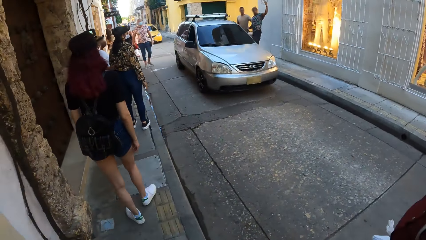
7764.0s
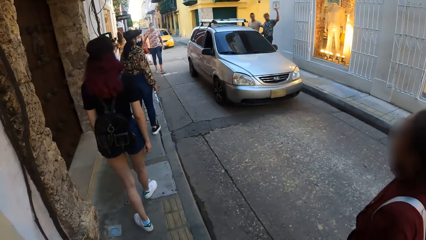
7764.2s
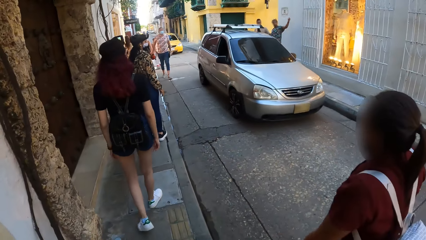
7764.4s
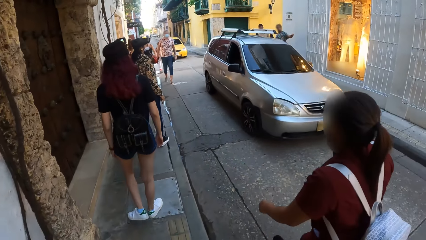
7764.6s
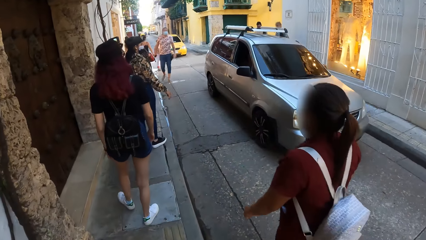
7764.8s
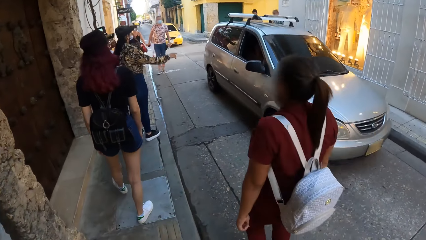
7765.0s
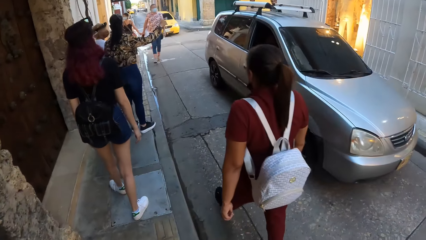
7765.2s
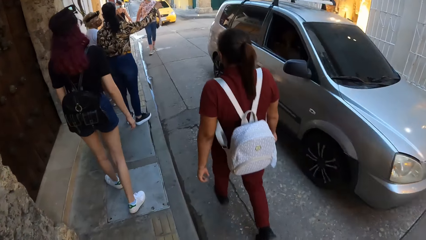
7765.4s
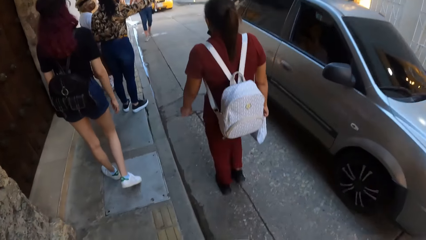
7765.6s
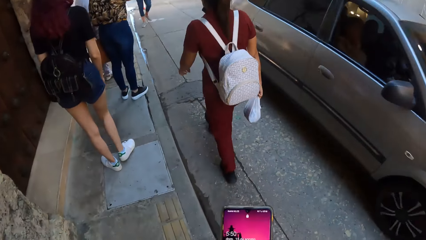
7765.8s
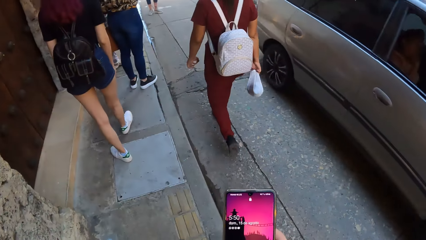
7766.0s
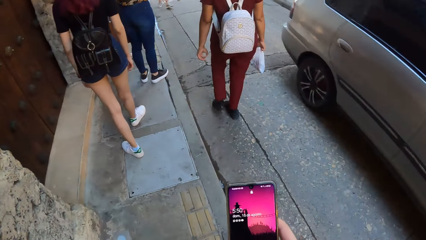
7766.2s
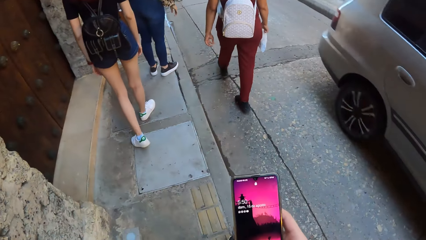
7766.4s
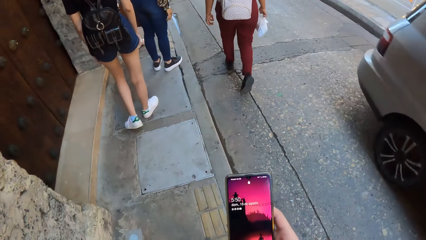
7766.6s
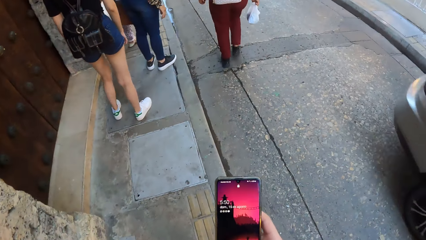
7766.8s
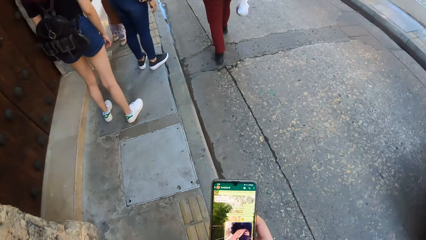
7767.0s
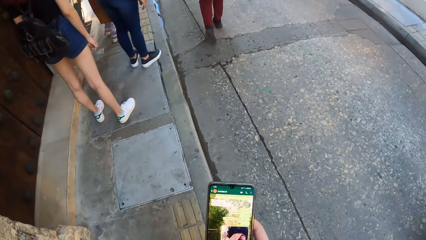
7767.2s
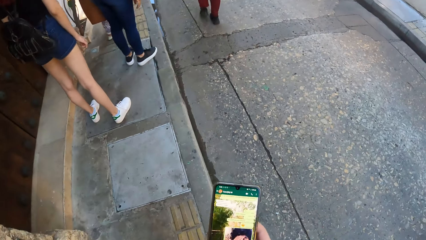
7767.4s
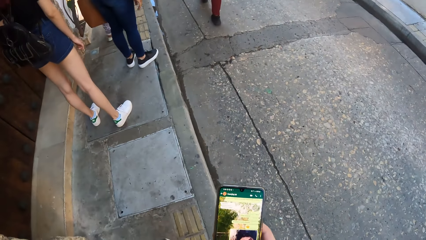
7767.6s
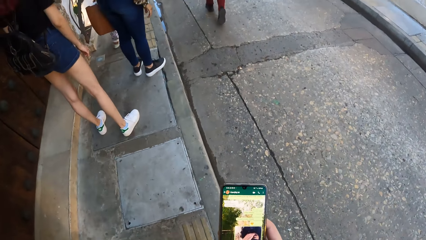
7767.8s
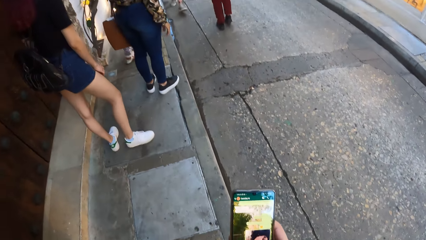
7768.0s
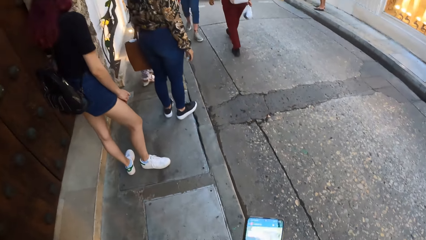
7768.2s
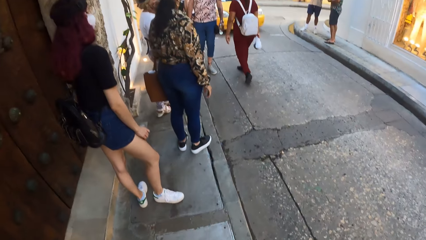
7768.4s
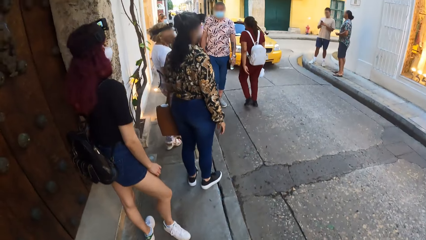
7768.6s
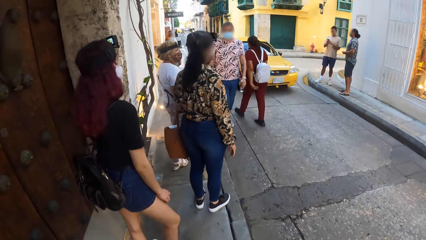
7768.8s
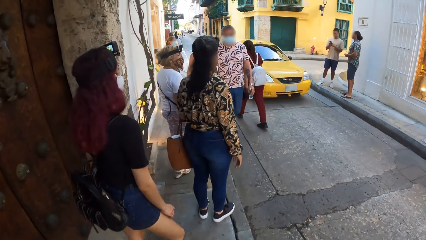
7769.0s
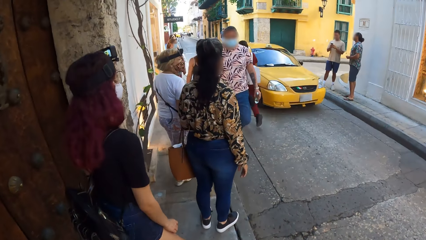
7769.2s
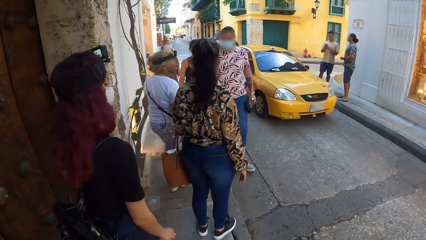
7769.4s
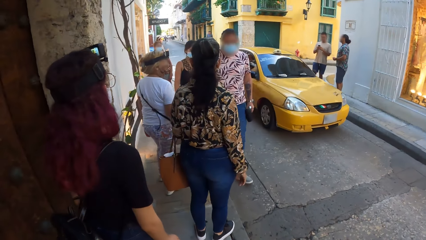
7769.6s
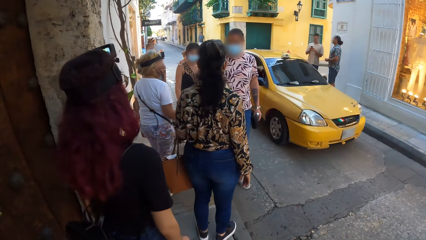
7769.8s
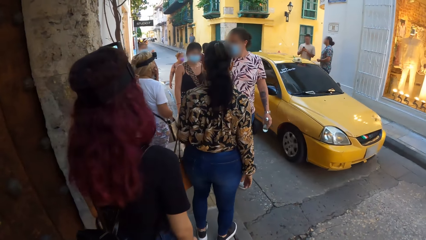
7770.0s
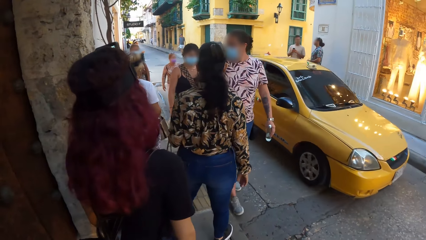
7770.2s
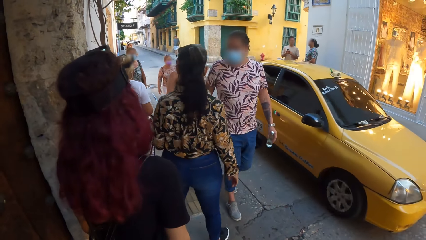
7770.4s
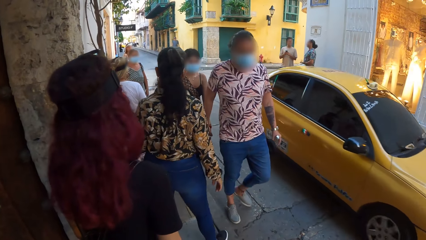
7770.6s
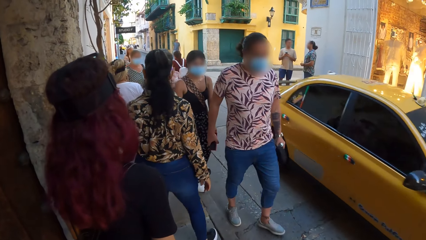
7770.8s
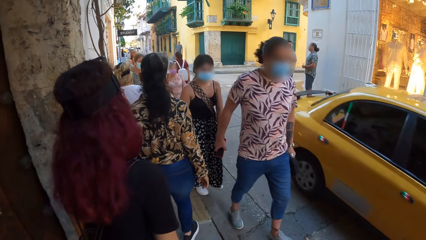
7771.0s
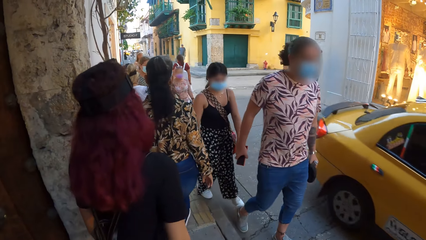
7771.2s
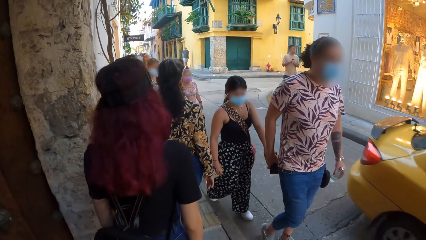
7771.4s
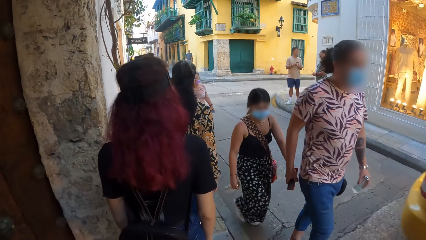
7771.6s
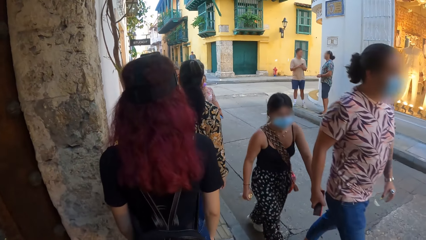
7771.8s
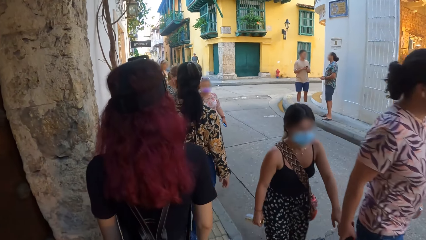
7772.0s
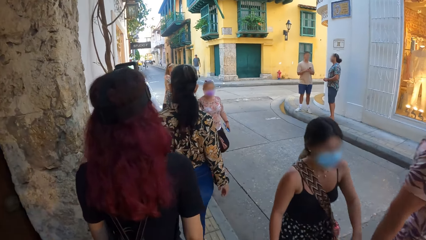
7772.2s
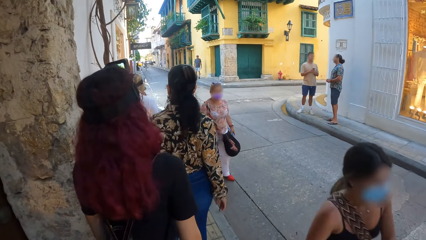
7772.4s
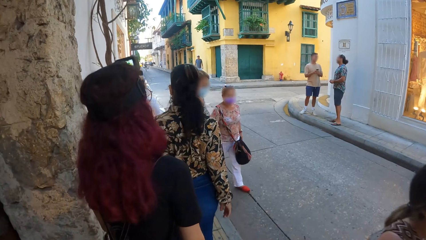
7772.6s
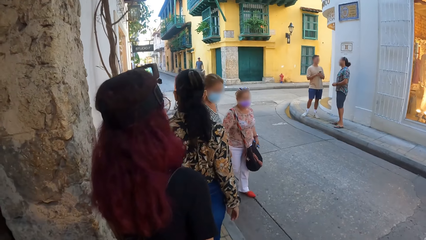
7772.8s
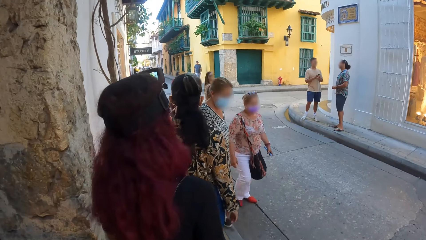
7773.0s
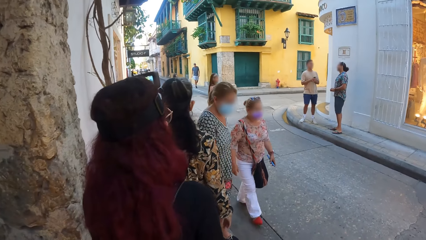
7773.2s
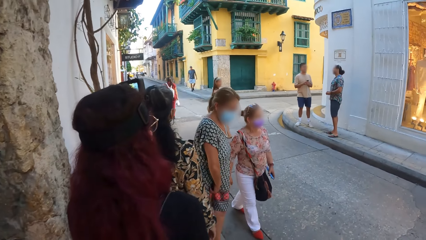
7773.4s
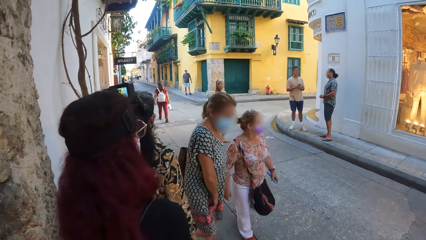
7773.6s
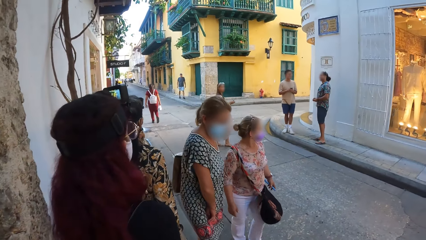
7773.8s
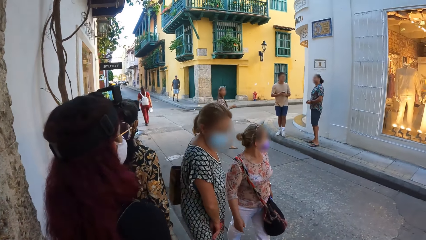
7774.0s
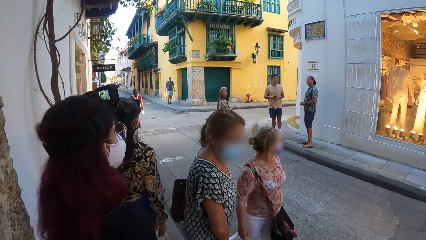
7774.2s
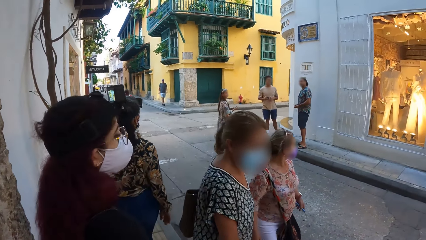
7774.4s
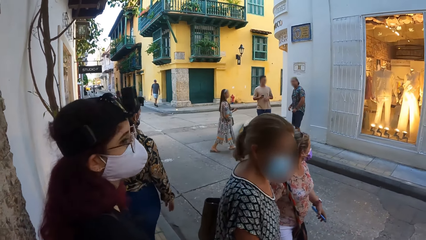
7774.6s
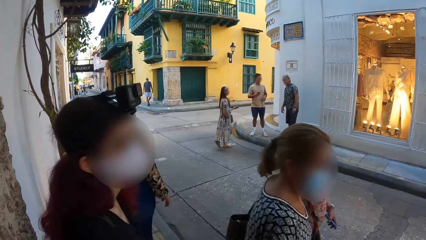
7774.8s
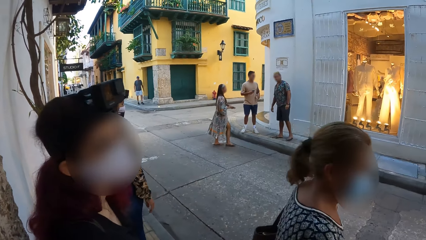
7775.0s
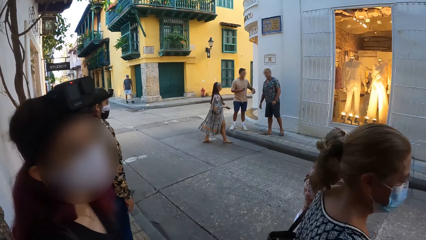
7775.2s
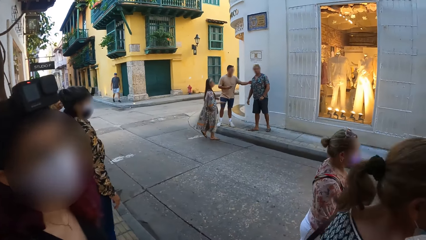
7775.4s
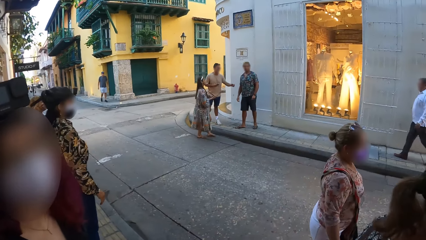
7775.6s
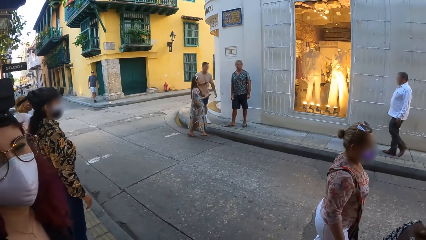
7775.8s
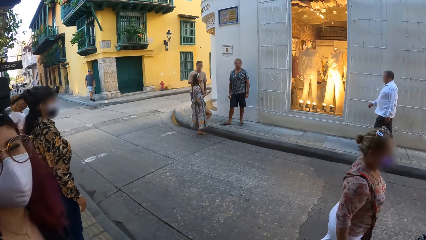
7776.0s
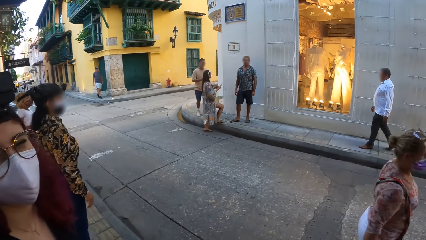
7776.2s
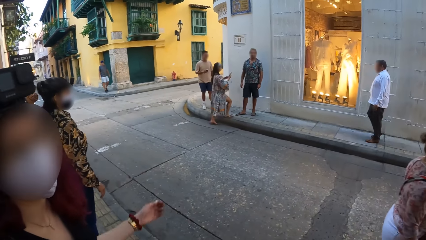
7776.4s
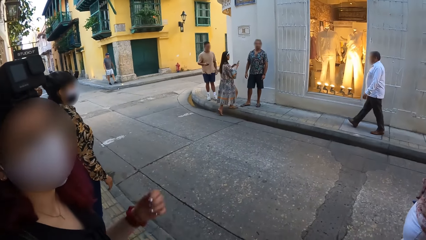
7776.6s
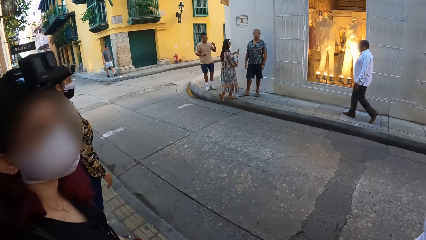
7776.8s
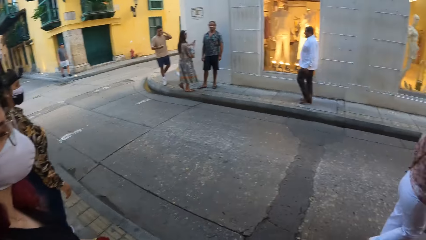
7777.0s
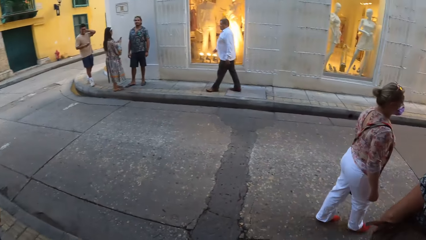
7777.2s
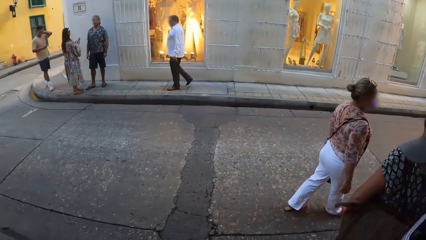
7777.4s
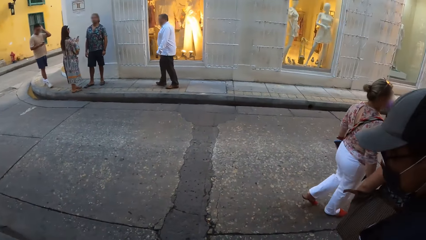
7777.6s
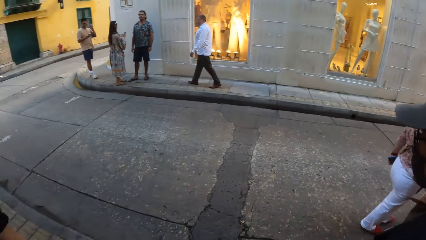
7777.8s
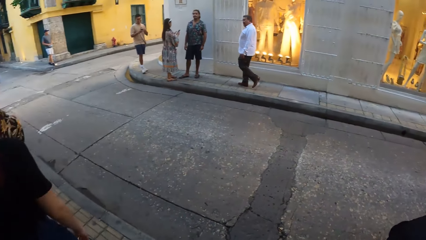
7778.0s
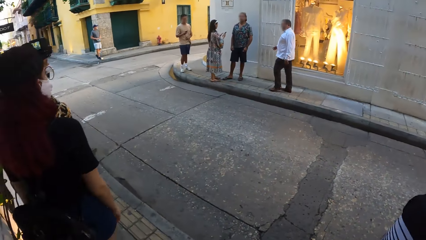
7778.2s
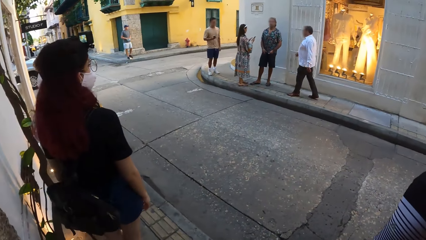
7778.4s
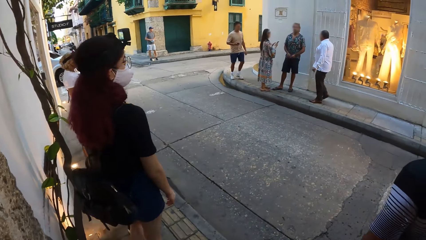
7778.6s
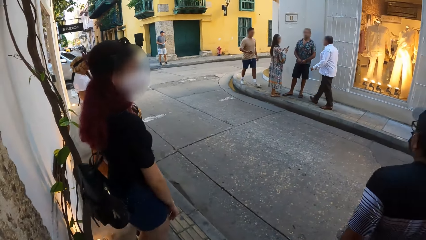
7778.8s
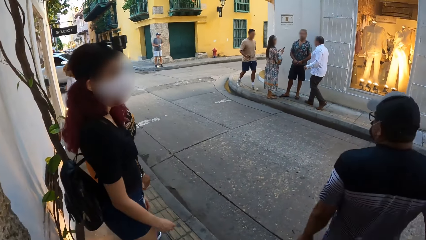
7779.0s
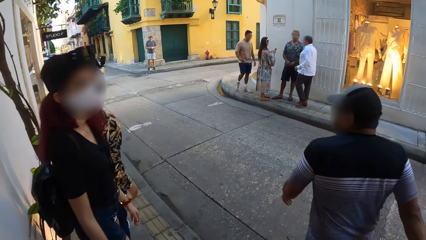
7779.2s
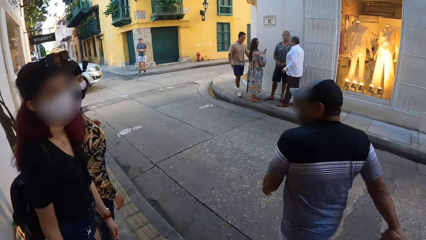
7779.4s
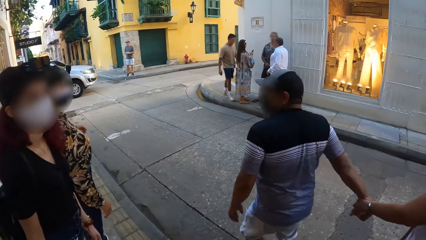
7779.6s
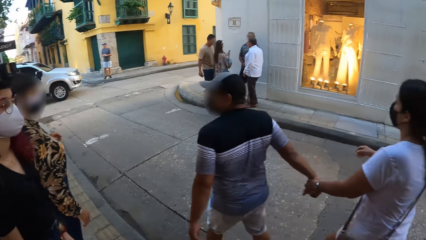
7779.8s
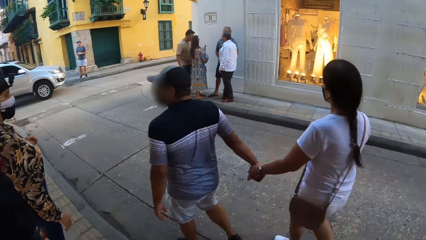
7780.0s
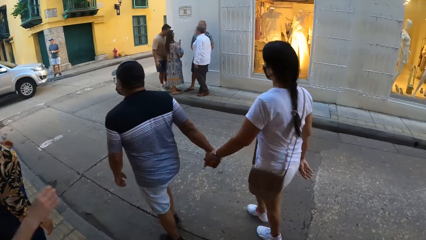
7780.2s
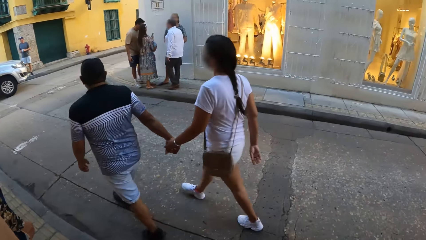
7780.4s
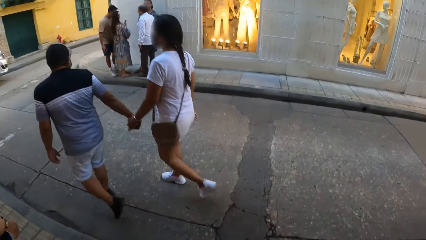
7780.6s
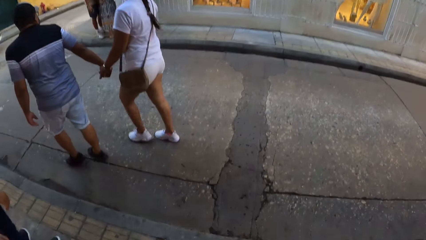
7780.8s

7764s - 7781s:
The camera wearer operates the phone with his right hand. He walks around the street.
